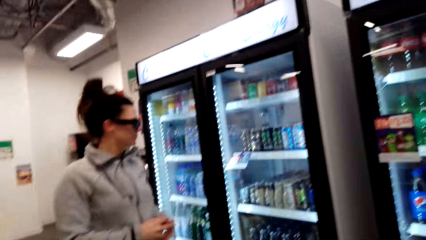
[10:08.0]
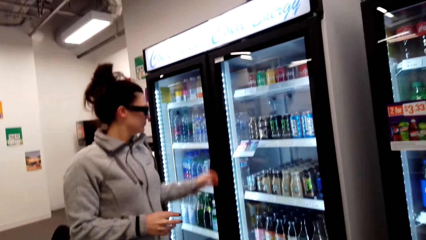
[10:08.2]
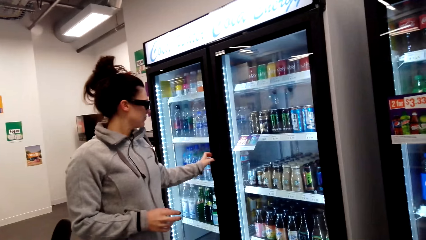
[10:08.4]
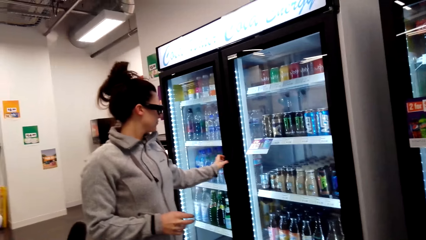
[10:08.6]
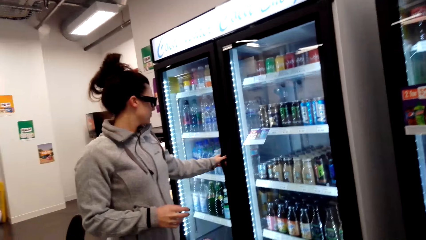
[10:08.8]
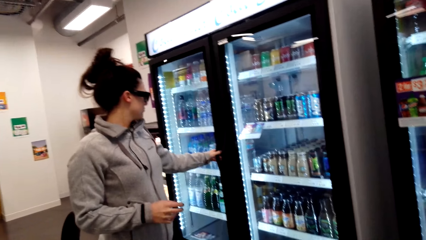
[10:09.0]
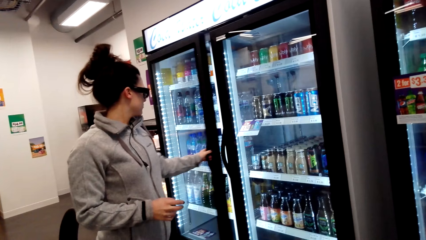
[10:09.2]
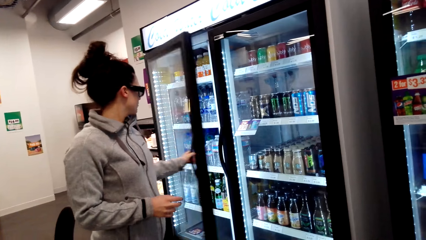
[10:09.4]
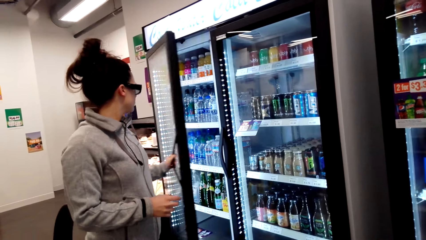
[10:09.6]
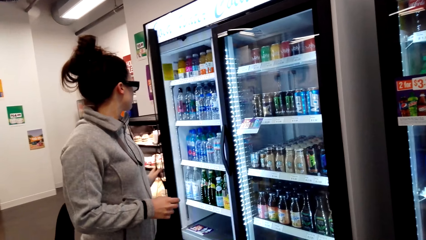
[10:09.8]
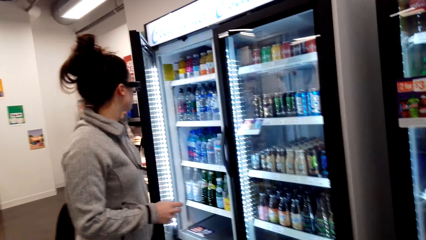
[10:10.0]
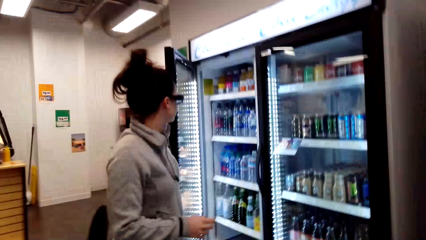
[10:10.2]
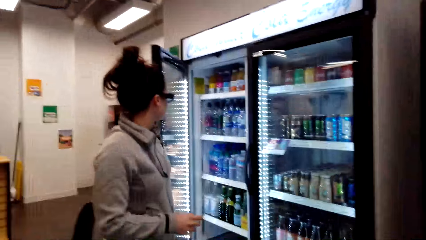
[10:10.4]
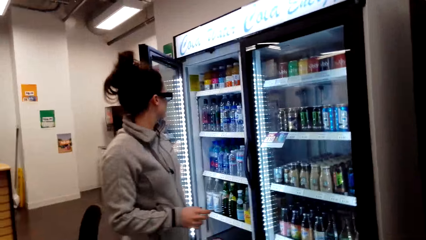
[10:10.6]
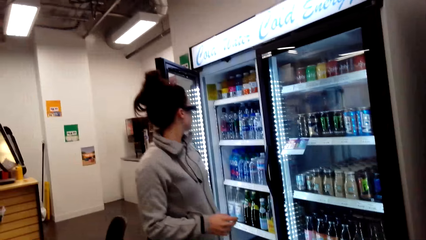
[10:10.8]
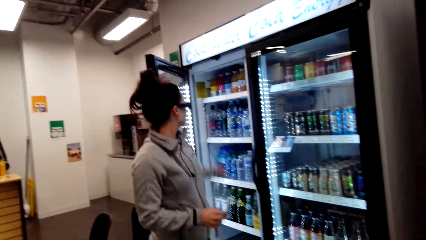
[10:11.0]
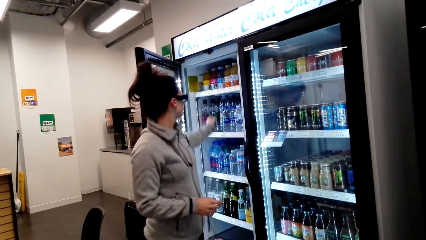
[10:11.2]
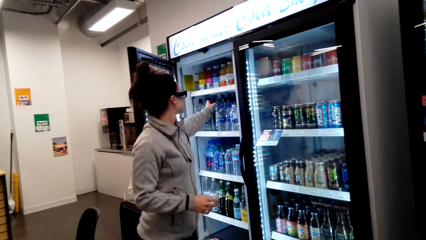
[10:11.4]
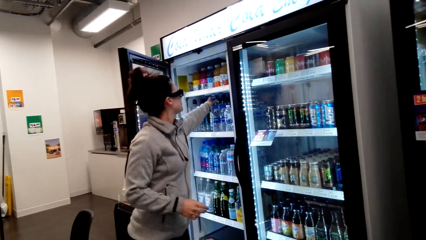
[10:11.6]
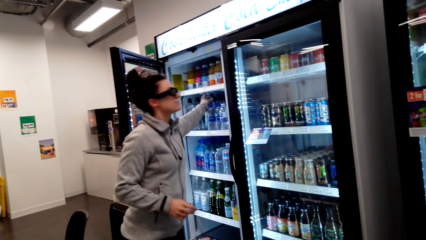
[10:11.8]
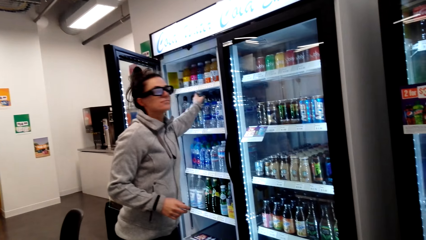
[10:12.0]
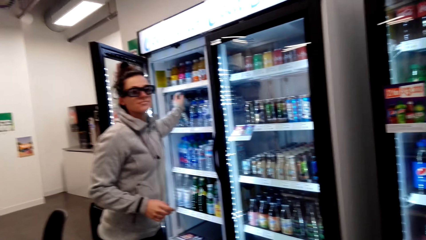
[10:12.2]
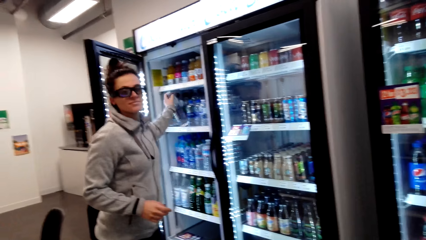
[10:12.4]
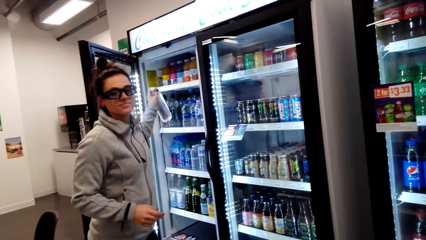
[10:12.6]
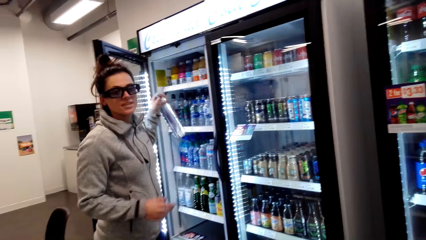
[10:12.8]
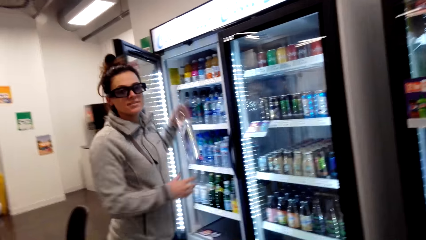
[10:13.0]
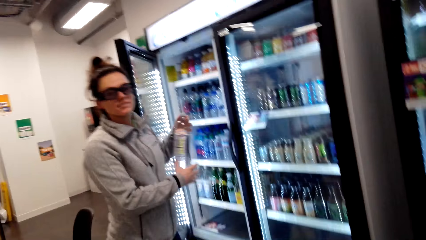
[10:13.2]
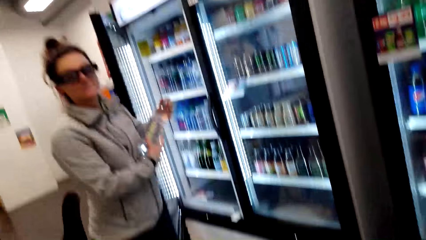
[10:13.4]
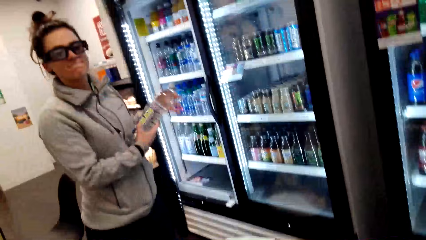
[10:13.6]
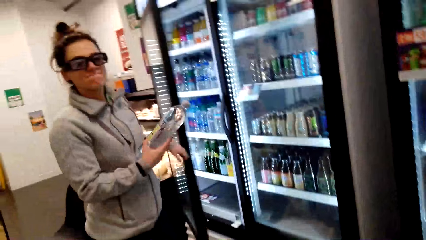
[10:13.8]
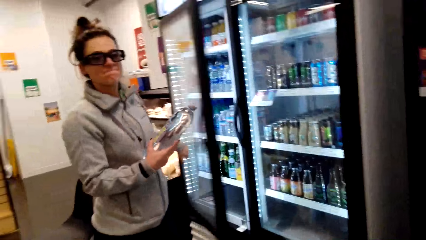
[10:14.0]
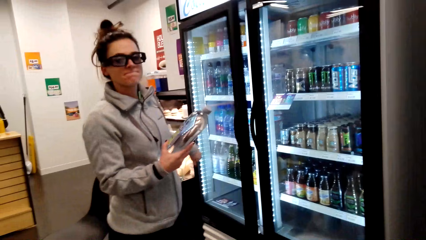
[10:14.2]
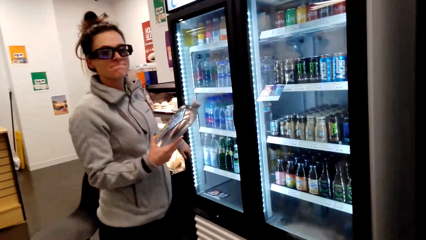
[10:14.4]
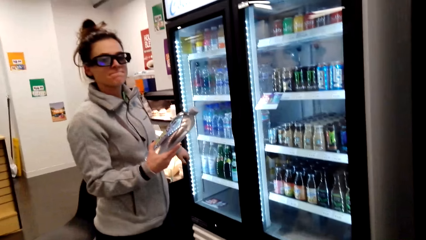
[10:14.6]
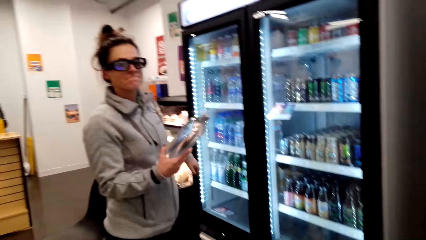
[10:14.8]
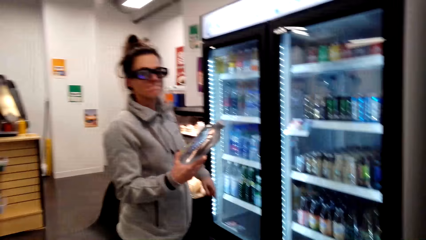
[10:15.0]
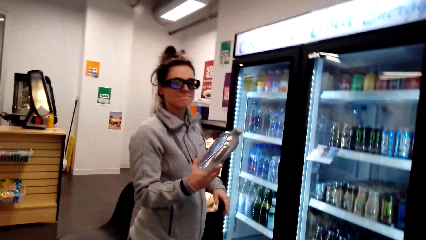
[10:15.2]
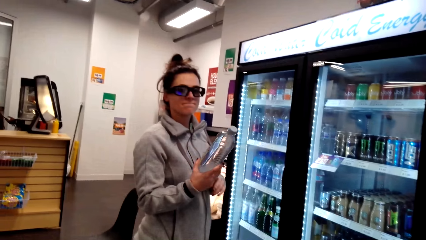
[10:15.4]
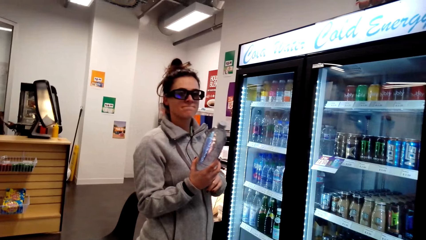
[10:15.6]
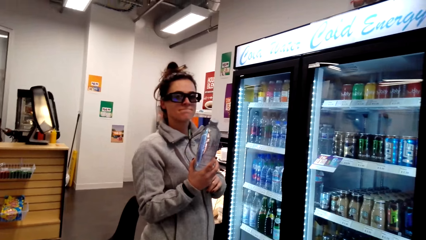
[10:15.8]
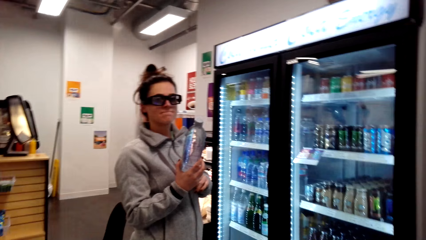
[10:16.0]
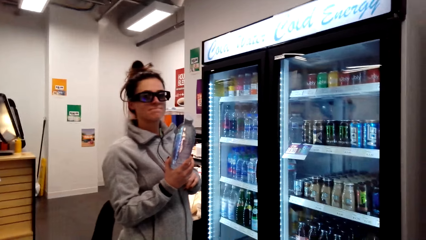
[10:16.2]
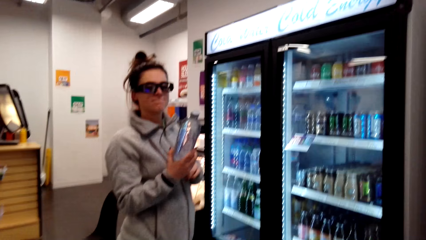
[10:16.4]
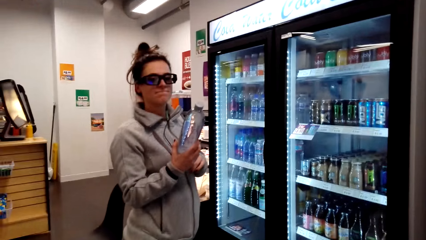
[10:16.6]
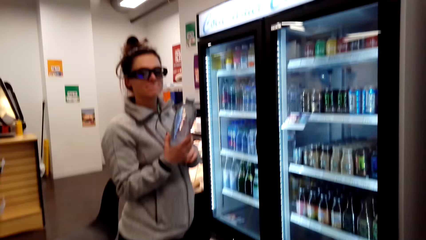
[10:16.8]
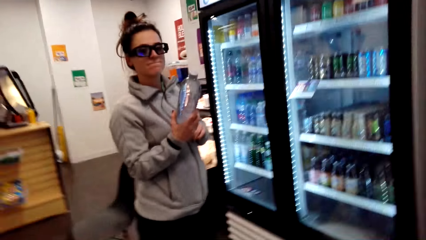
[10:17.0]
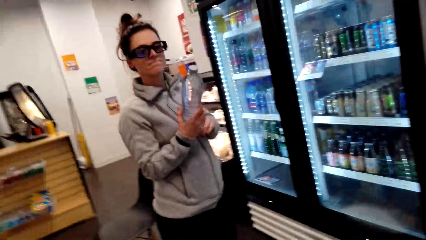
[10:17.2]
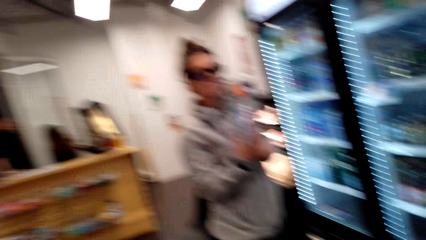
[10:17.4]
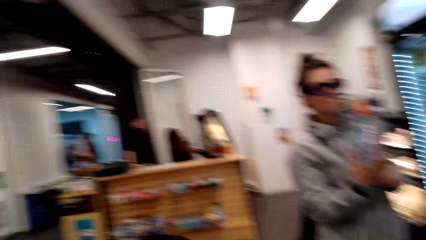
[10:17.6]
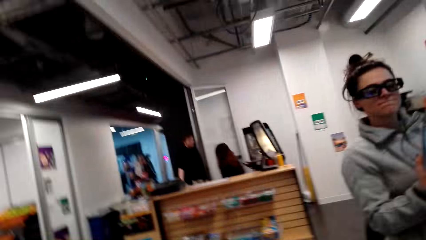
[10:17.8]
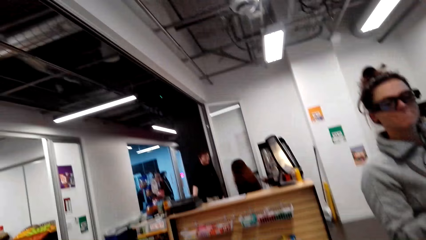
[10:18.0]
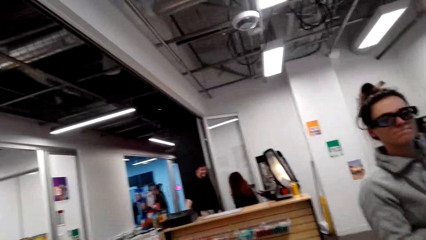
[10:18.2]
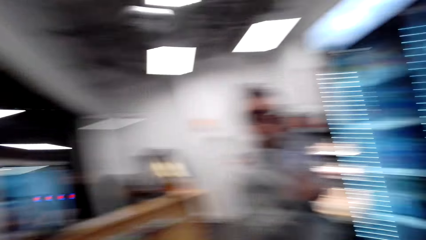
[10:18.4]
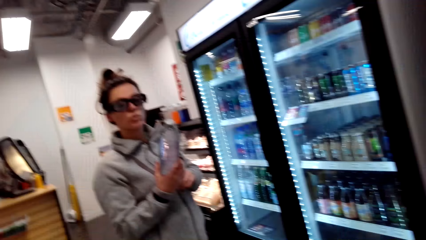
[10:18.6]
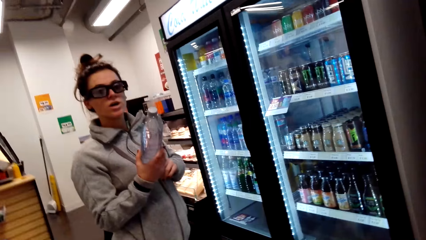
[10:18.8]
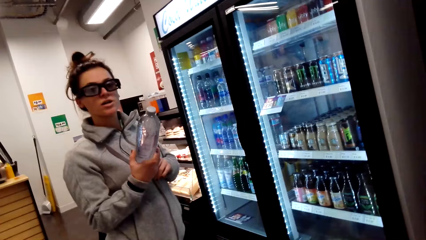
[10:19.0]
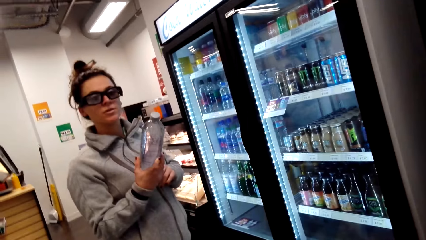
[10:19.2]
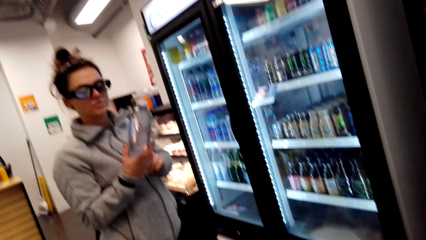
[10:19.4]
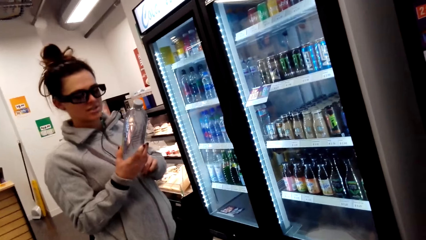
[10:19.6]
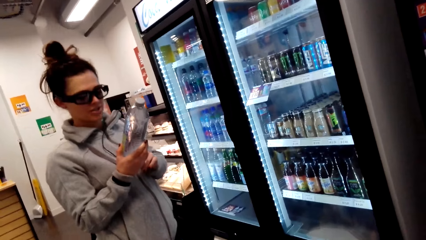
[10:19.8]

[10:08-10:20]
The camera wearer opens the fridge. A person opens the fridge. The camera wearer picks water in the fridge. The person picks water from the fridge. The person closes the fridge. The camera wearer dialogues with another person.

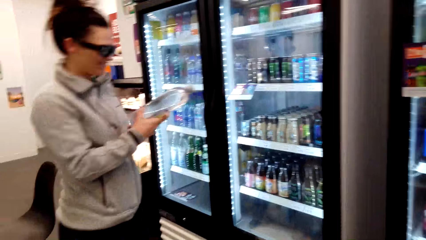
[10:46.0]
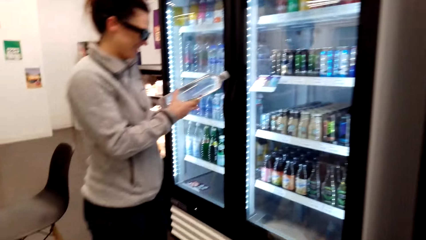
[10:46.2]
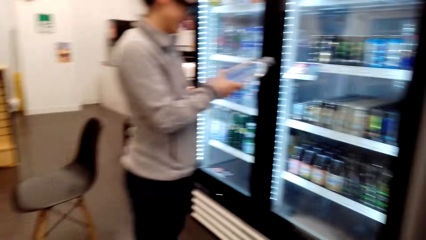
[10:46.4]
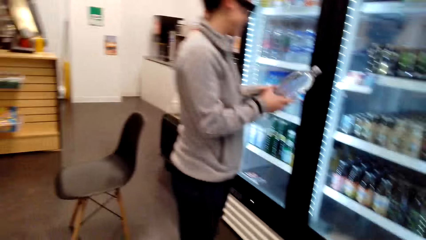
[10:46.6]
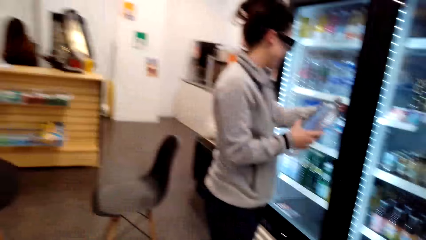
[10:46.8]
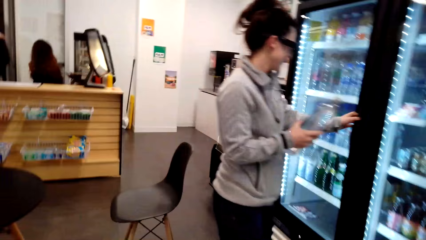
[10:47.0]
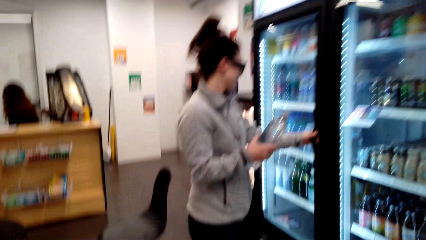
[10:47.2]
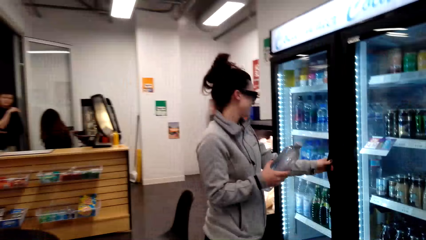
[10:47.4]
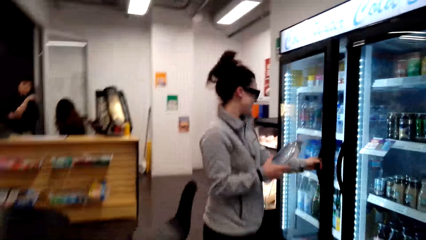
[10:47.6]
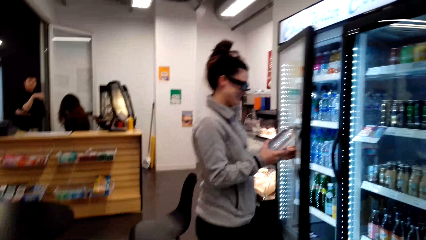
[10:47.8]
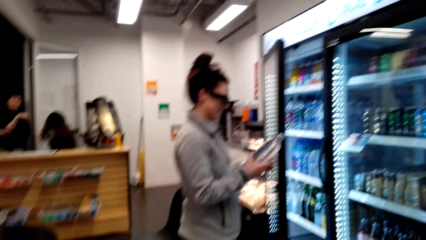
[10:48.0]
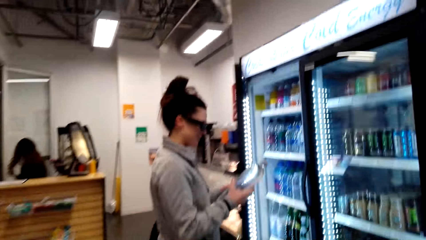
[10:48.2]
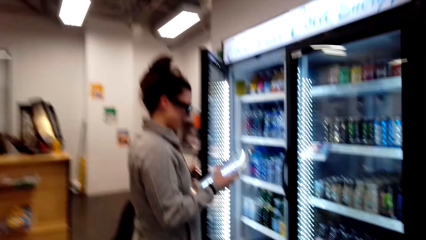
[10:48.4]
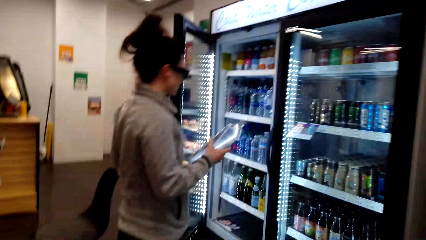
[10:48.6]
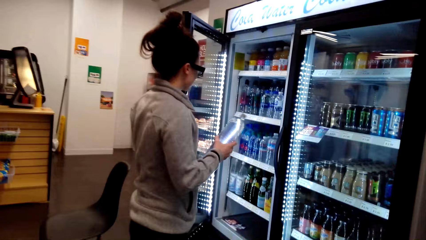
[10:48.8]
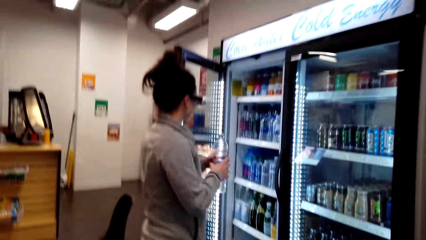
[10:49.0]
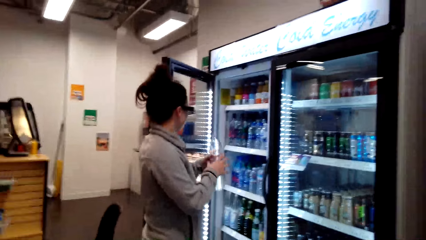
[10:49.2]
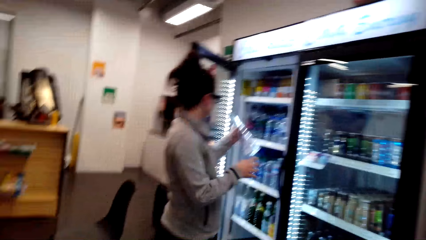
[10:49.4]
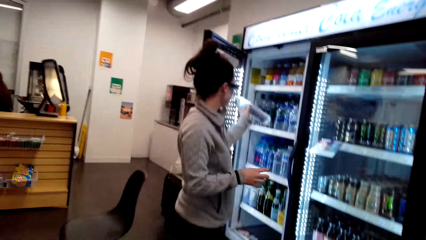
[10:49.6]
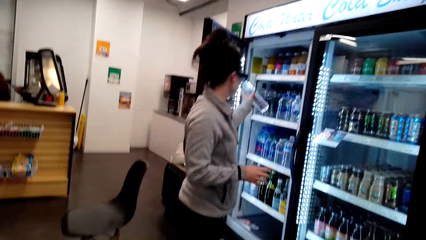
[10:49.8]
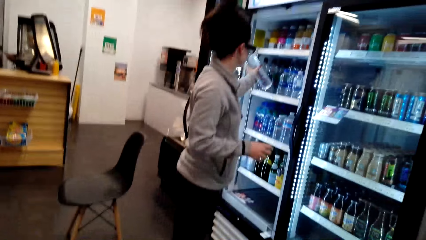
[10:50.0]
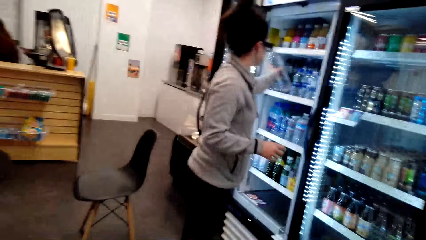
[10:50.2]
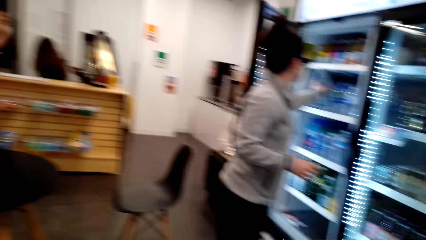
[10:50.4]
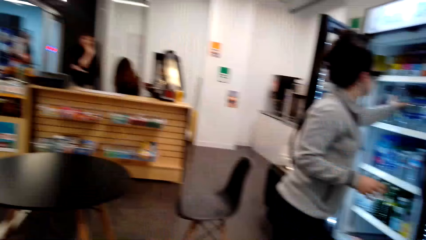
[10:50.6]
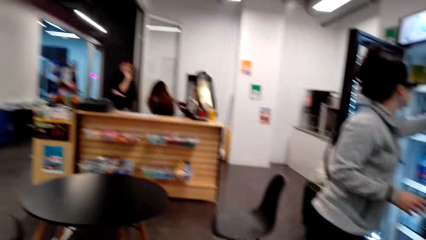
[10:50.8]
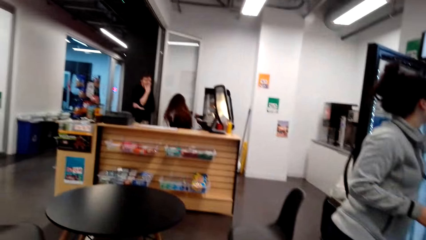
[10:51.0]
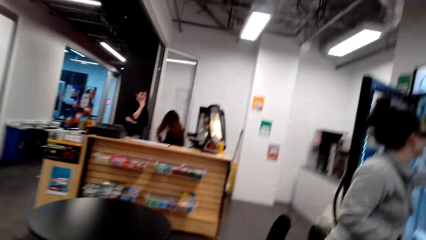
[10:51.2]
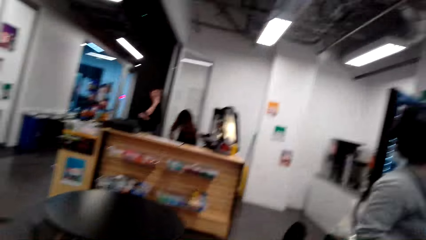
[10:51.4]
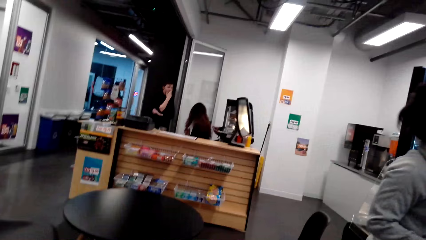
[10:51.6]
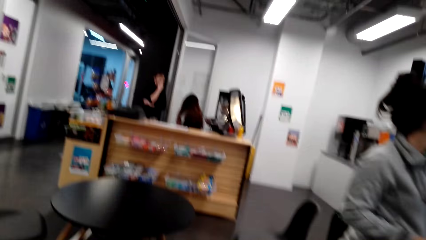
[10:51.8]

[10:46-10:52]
A person opens the fridge. The camera wearer puts water in the fridge. The person puts water in the fridge.
